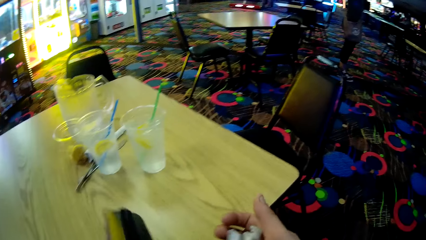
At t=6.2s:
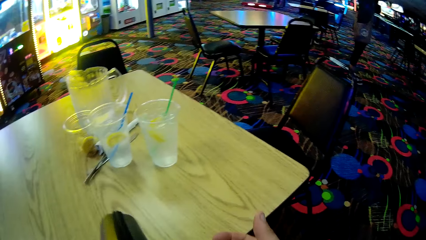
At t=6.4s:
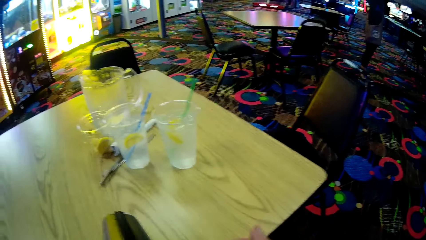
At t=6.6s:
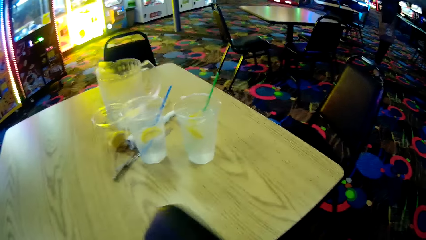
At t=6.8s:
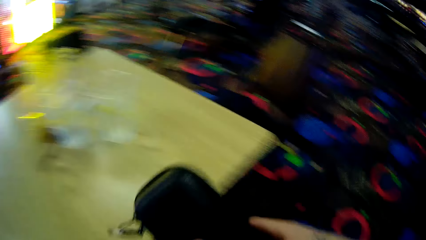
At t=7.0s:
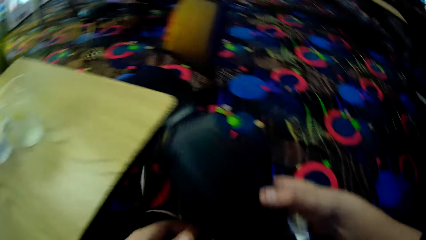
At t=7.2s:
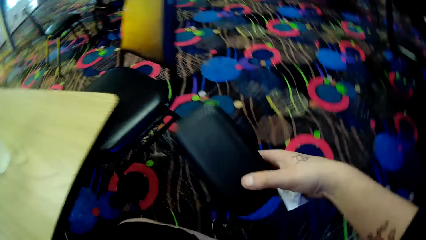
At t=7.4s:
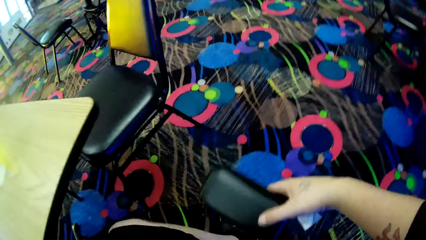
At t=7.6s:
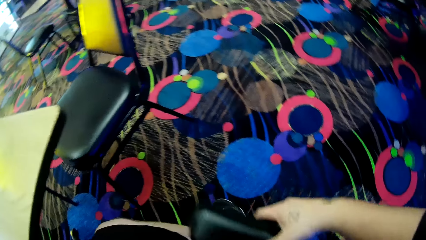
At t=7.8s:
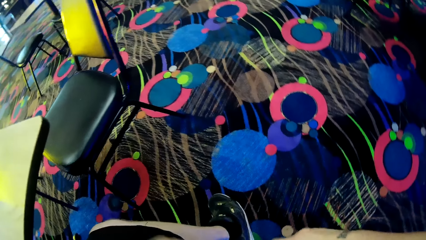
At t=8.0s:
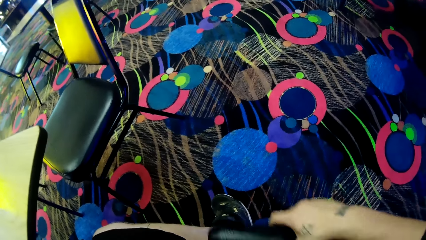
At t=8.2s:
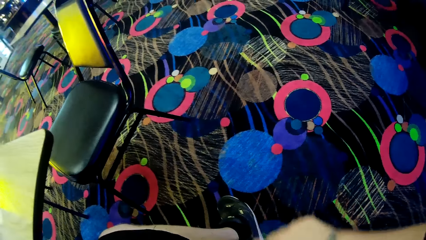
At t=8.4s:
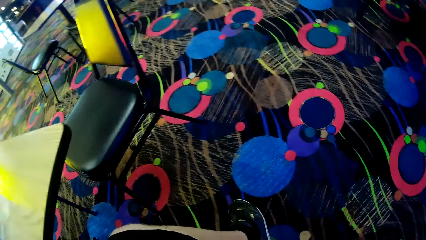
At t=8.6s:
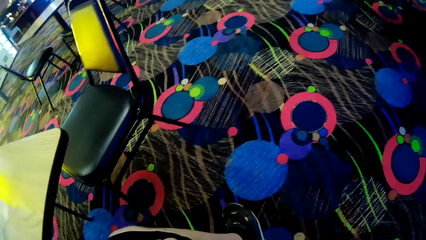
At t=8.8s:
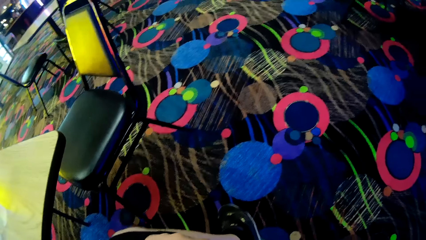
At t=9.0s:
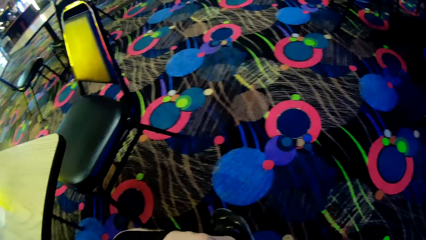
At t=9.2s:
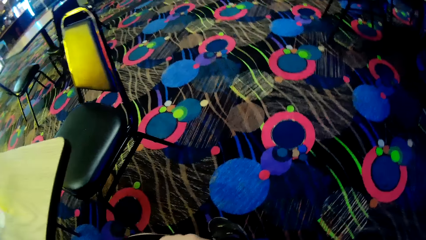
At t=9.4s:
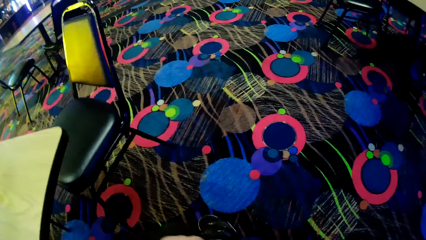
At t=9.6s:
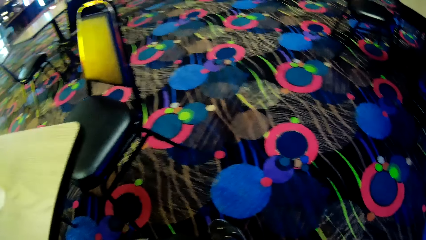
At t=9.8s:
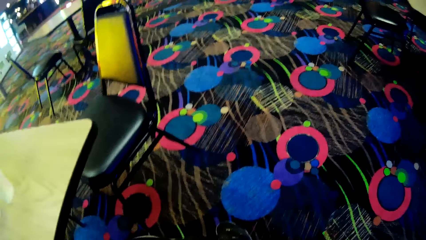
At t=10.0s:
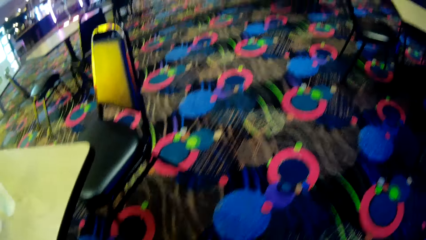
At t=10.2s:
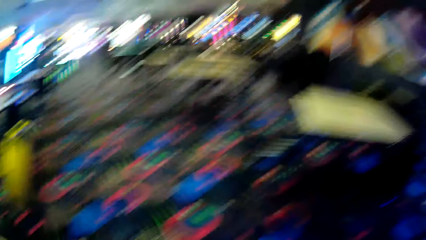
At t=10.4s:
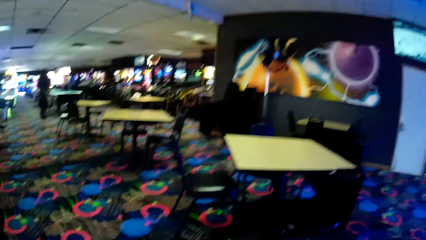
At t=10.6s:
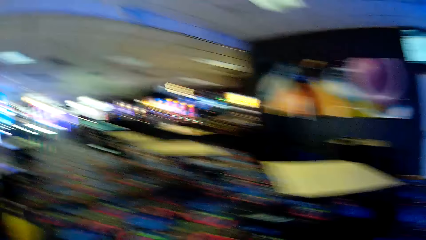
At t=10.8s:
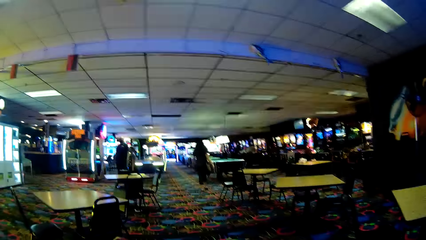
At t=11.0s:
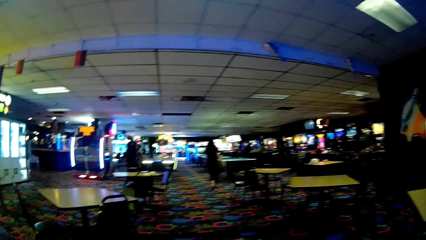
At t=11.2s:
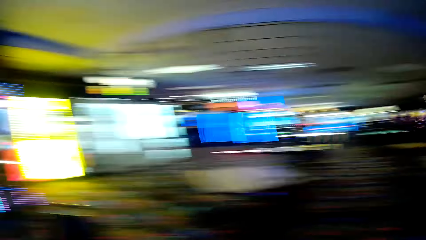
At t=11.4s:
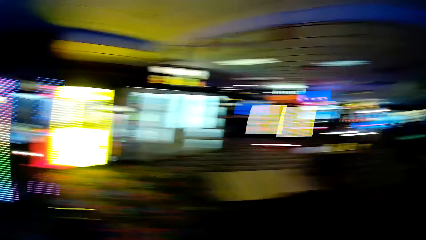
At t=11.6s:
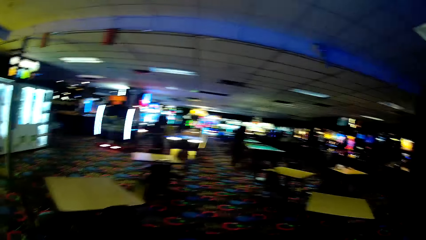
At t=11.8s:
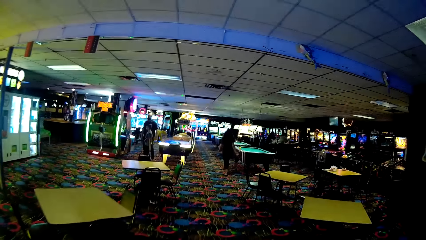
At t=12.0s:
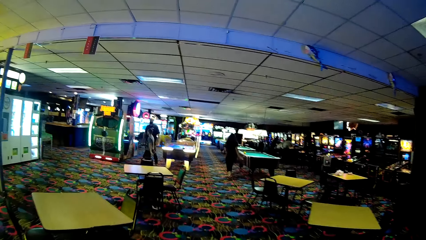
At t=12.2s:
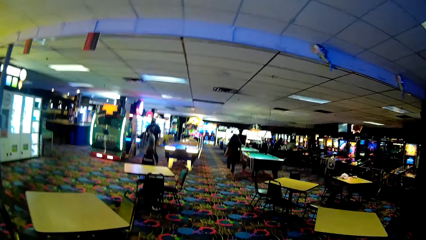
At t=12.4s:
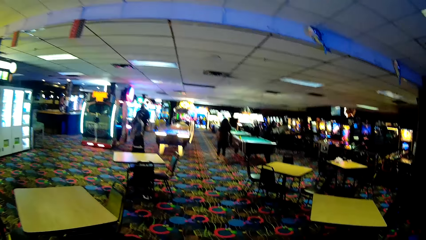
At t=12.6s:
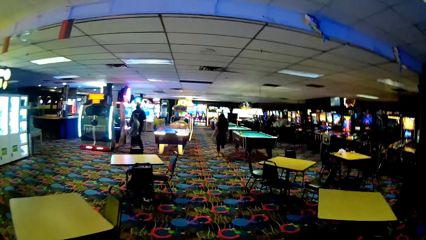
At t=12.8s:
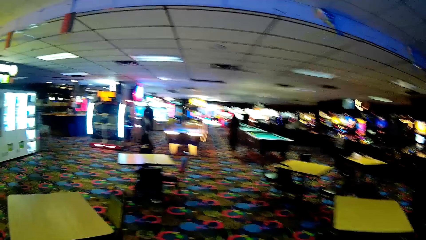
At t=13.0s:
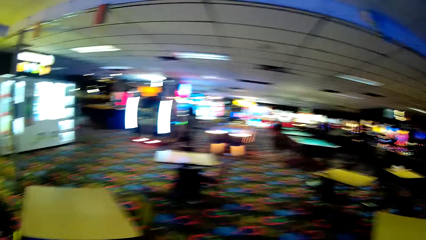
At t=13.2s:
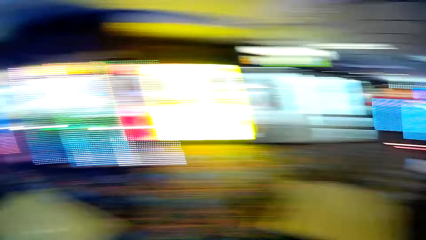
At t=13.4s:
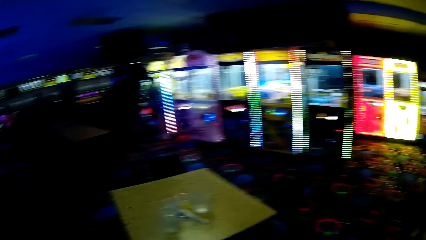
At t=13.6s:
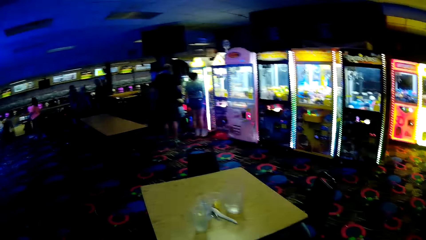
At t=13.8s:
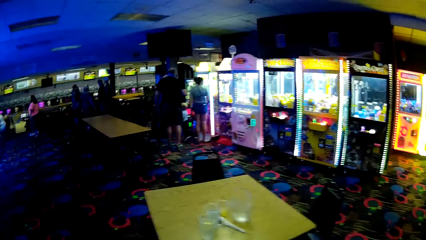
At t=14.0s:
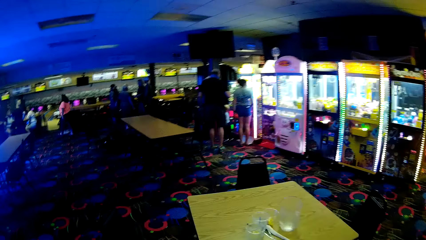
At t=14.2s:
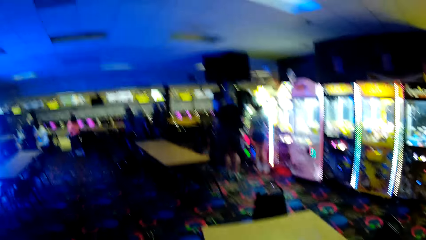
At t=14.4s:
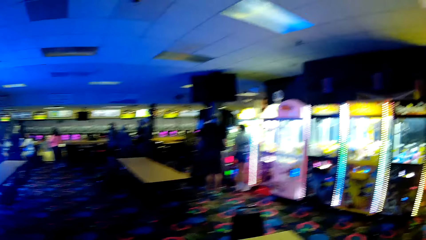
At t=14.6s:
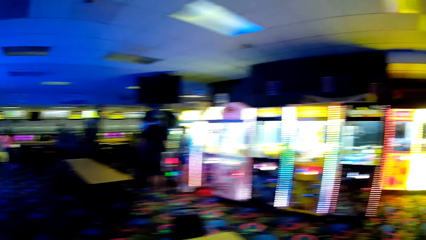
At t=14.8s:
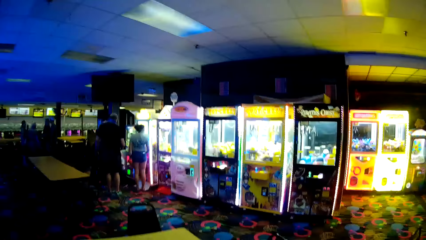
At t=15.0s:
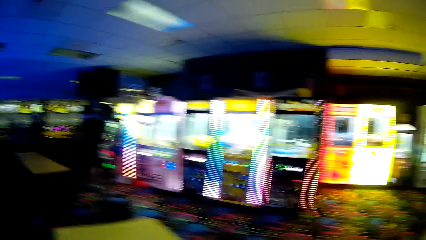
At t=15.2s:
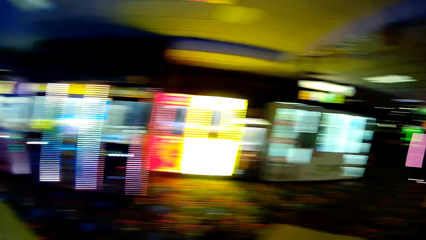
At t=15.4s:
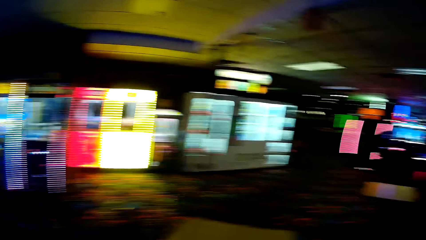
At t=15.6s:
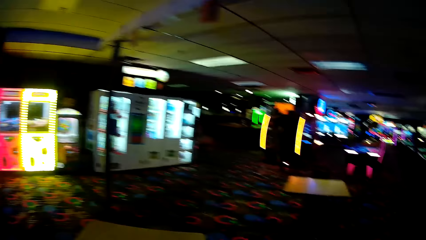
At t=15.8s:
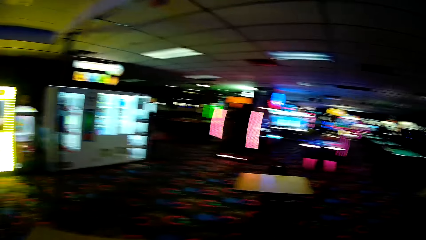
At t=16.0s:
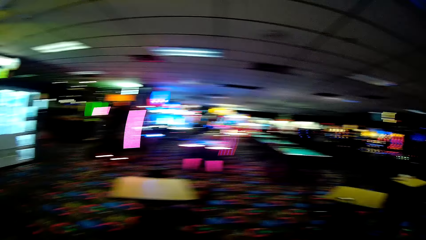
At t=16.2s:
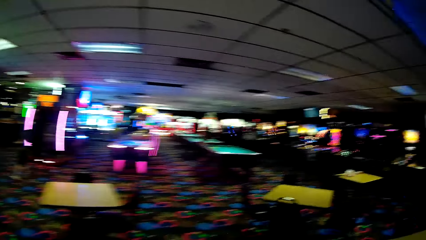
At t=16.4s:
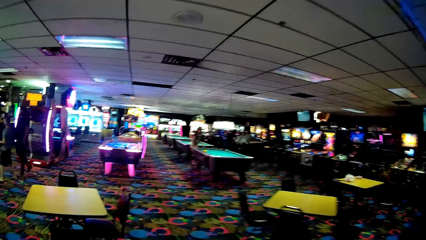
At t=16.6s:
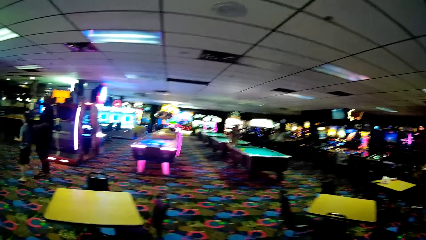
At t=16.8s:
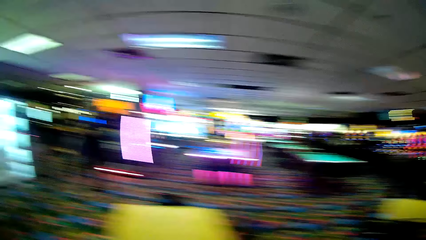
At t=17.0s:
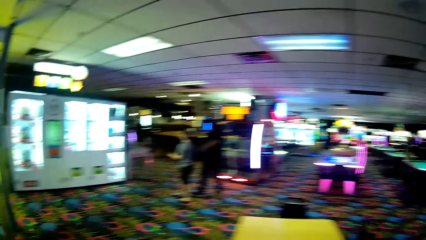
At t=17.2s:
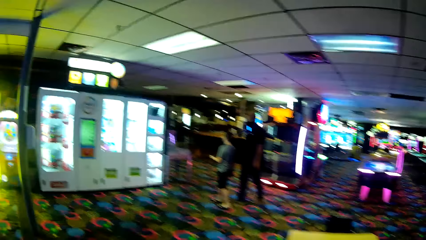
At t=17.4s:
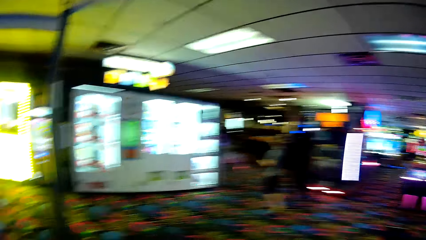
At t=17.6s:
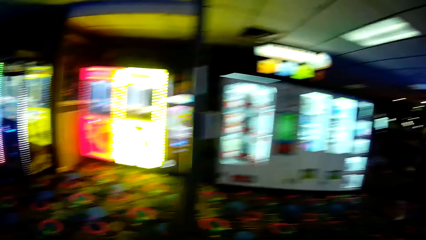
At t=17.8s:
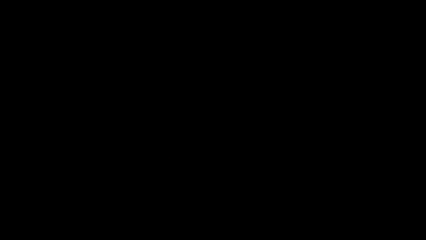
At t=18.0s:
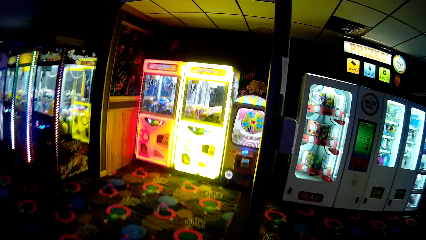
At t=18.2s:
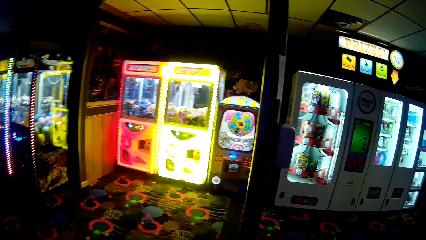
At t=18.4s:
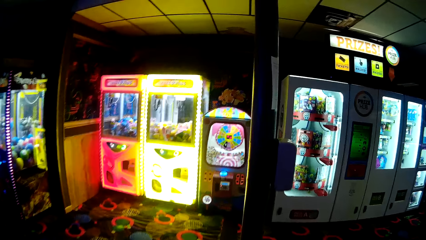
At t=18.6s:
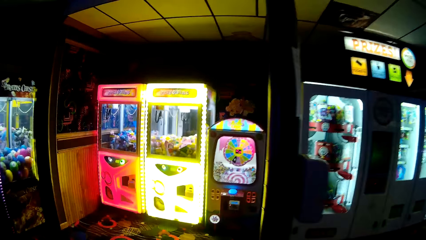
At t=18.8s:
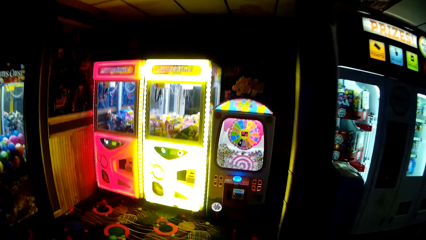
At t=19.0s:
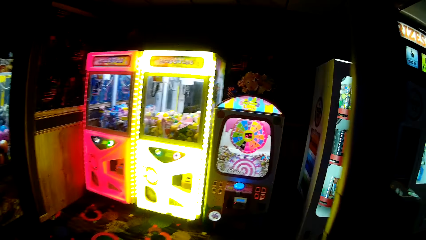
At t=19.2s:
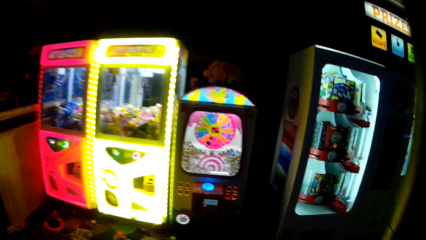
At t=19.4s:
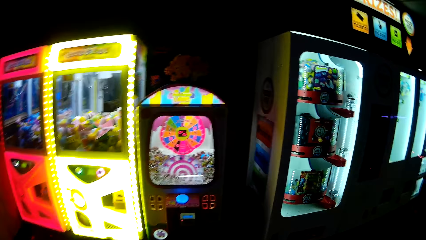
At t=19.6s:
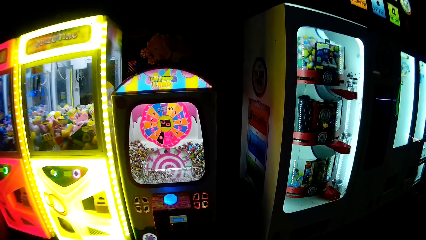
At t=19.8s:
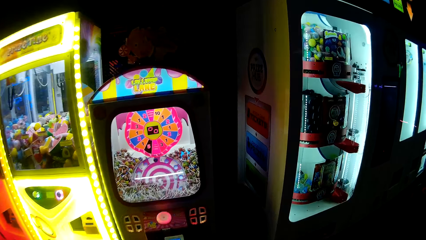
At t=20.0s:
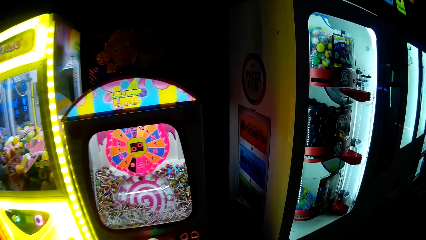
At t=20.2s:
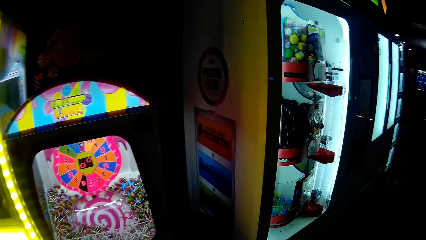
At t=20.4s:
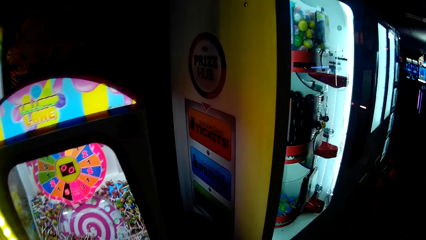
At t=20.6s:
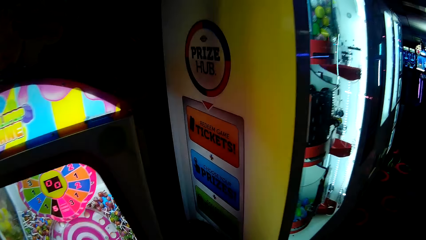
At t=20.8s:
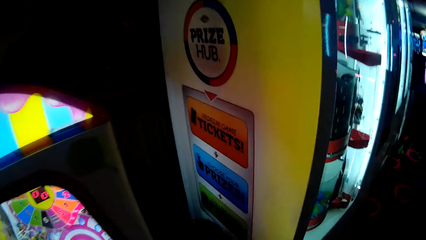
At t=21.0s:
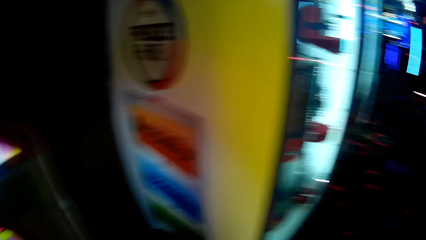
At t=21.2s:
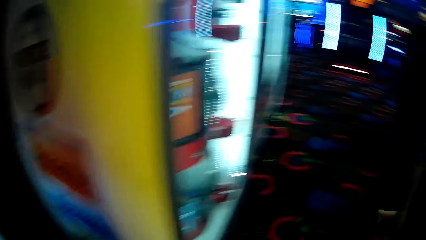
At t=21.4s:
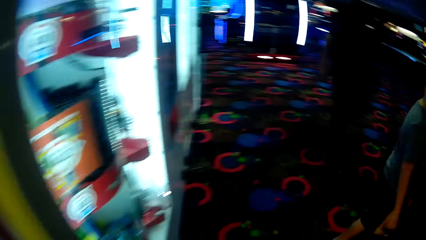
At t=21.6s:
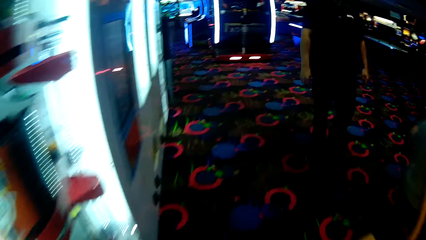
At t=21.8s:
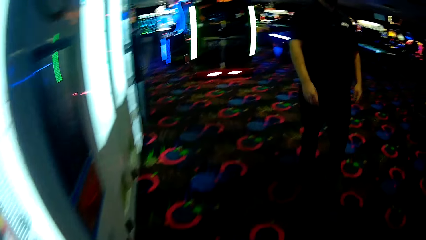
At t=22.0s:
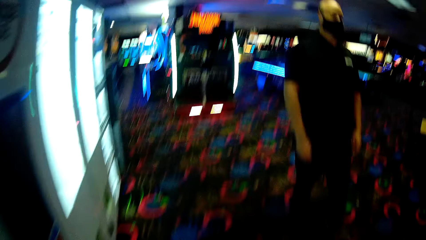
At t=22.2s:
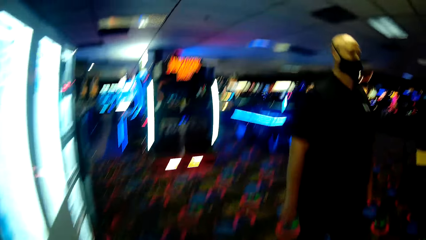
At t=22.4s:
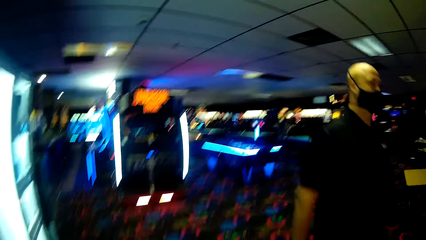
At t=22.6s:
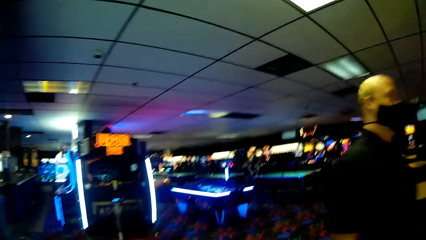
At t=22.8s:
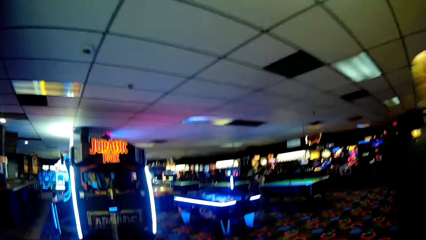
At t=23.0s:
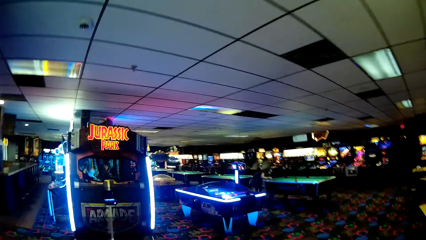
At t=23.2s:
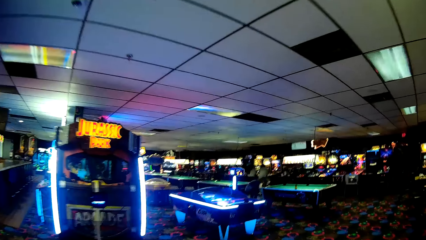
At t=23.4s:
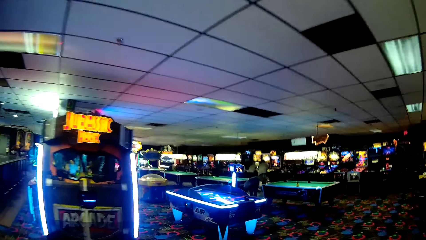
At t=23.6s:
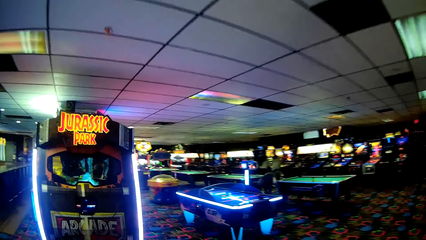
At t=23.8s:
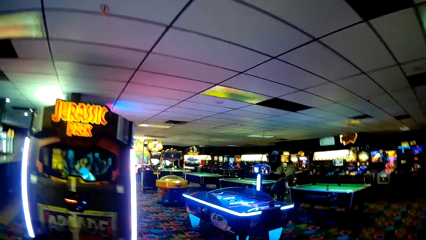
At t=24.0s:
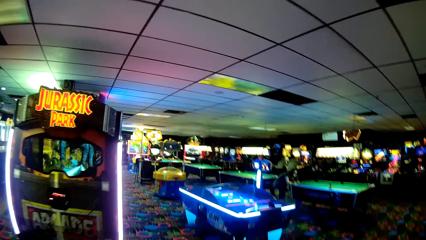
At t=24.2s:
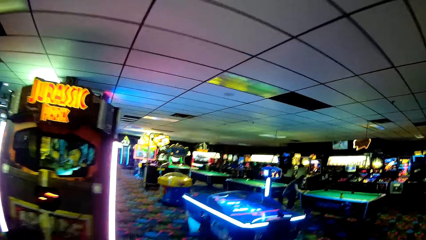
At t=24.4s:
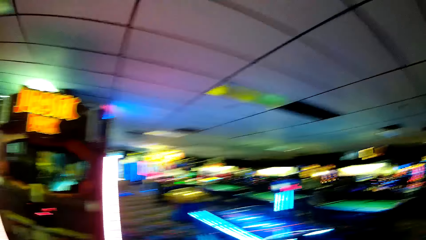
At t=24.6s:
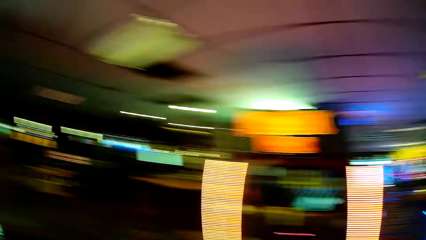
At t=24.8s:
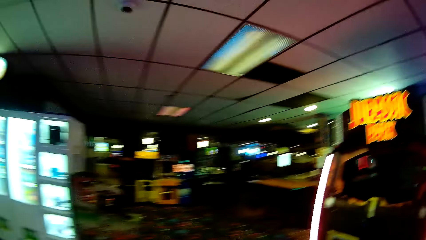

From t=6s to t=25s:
The camera wearer puts down a bag in his pocket. He looks around a casino. He walks around the casino.
